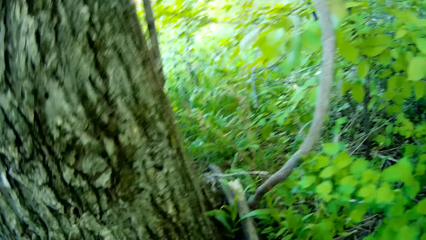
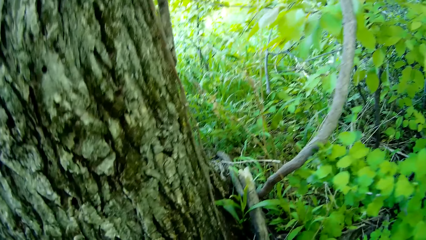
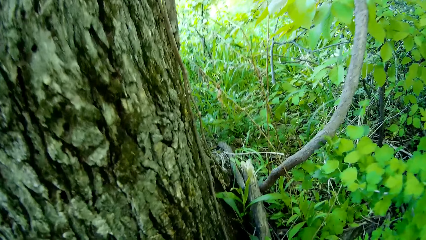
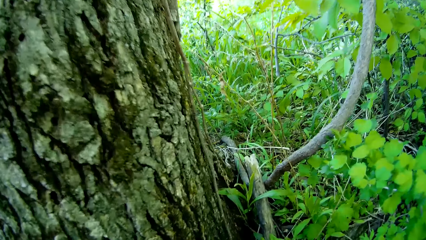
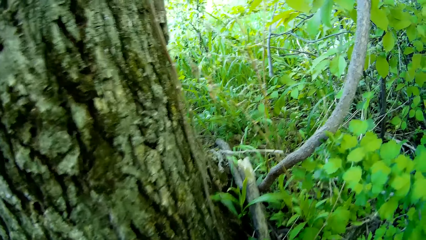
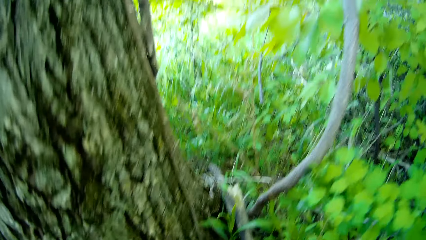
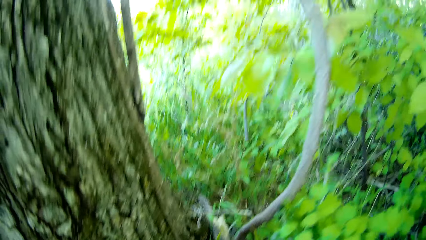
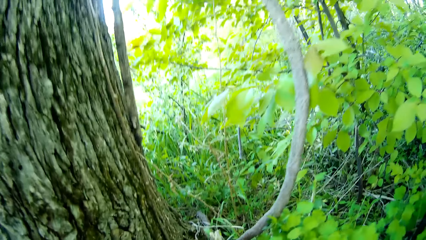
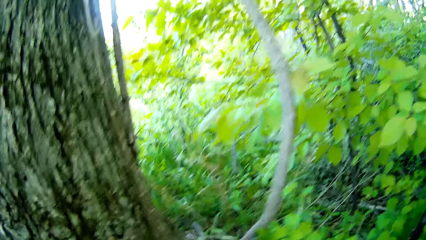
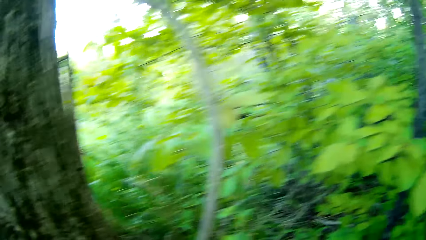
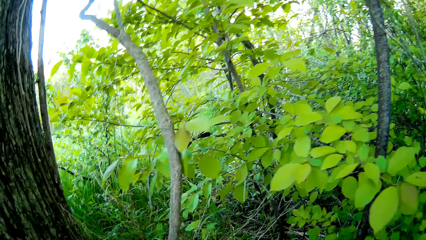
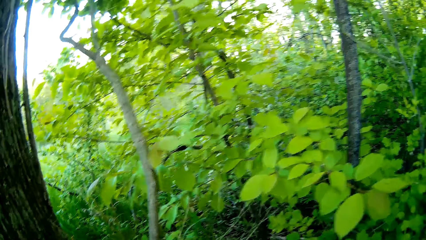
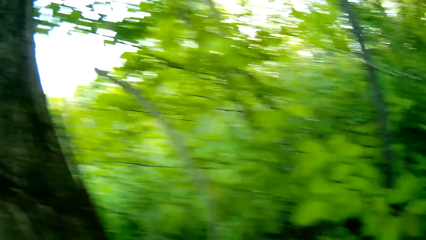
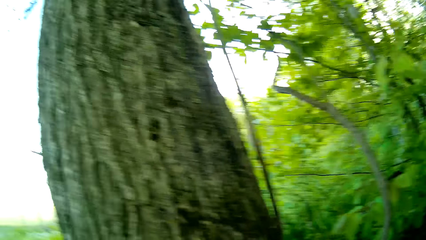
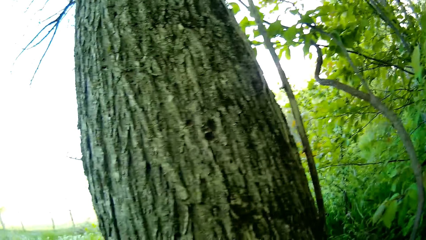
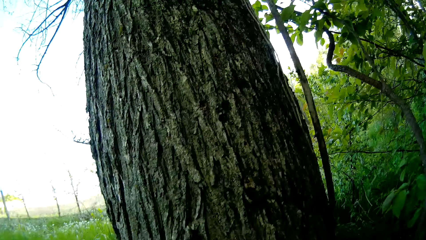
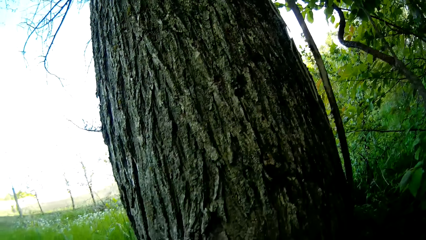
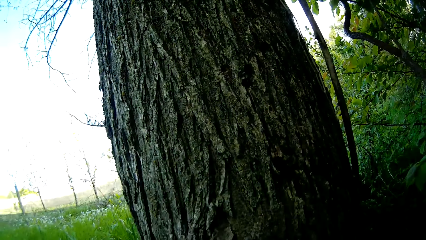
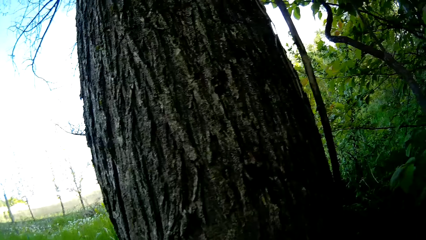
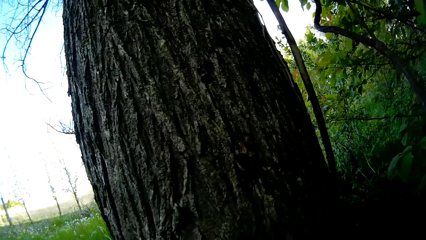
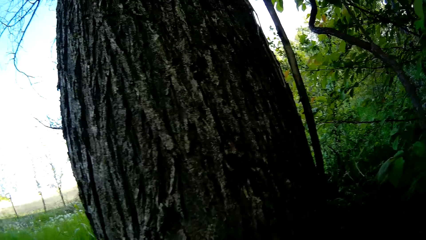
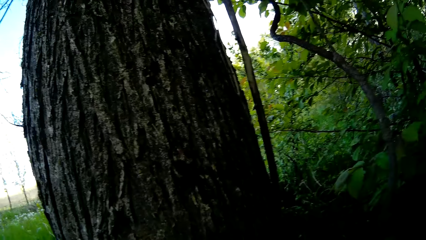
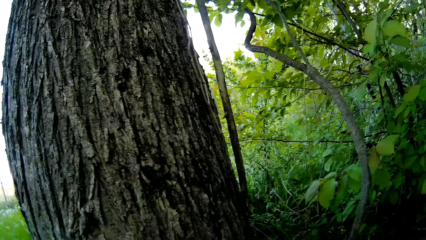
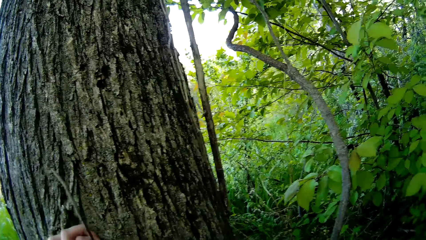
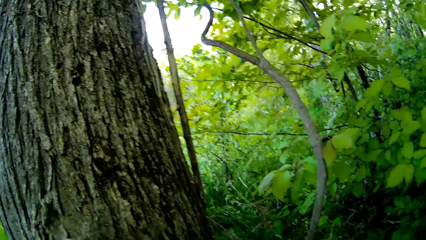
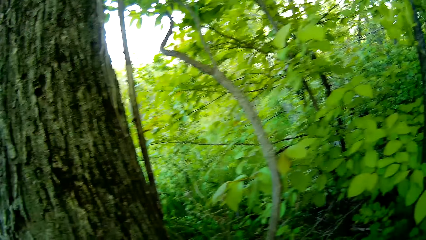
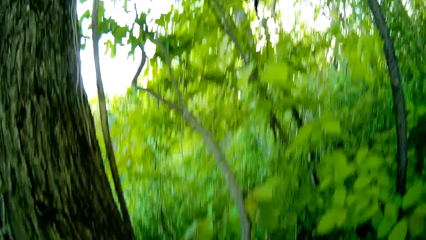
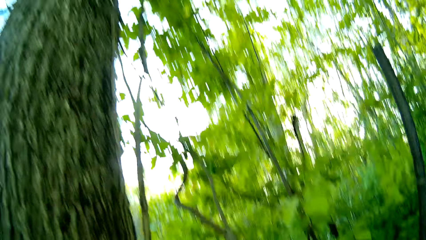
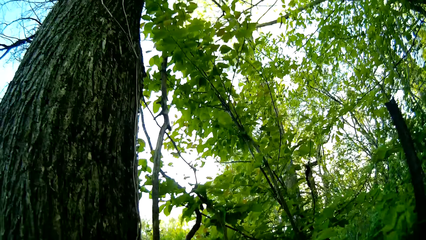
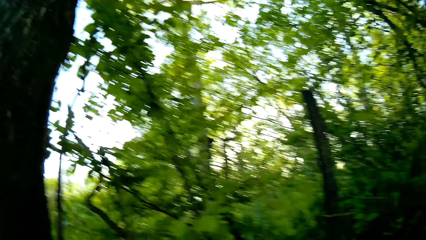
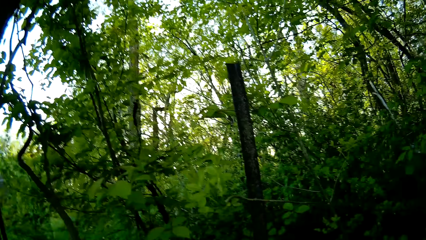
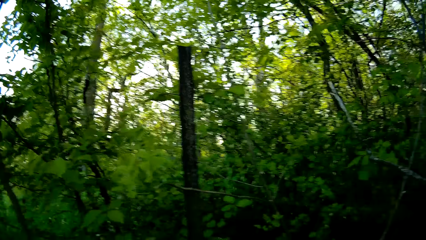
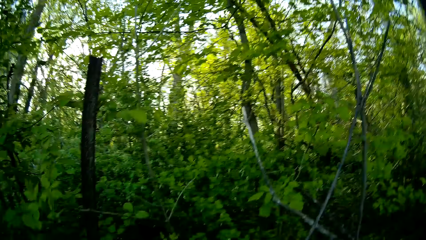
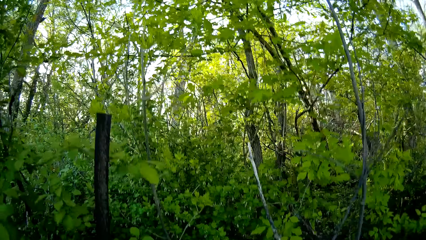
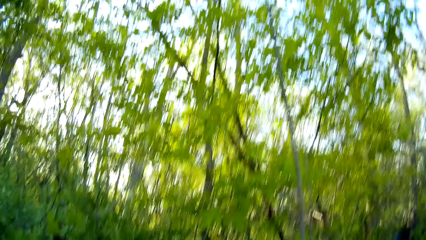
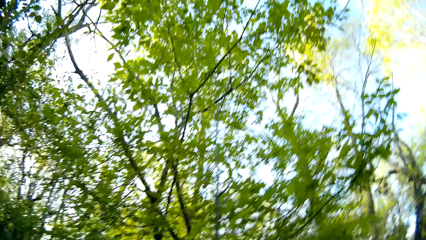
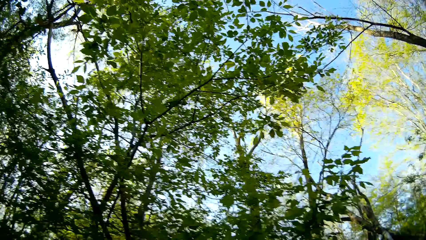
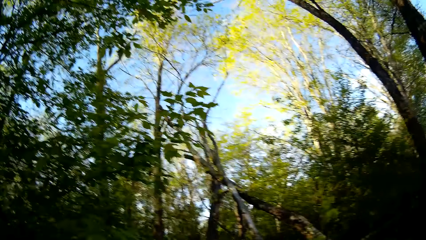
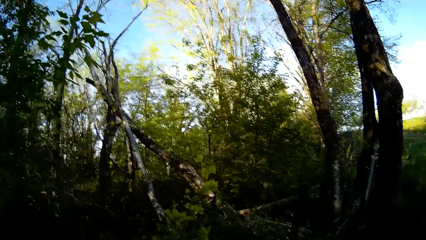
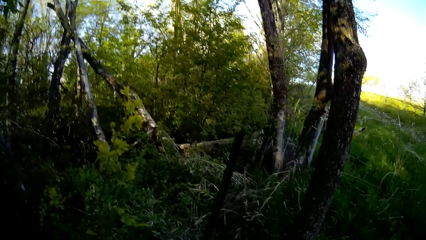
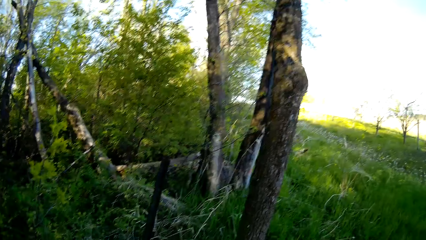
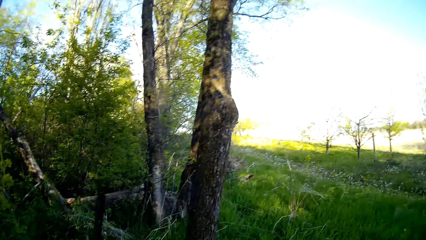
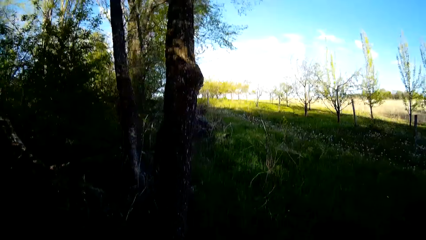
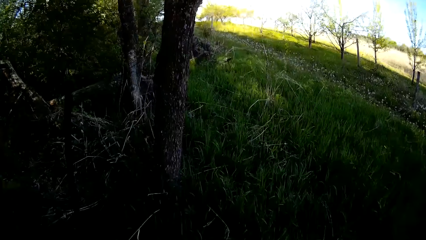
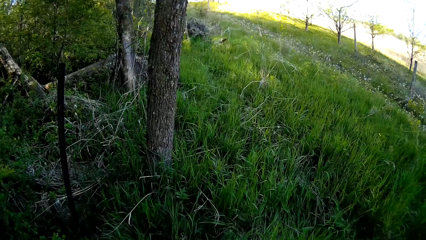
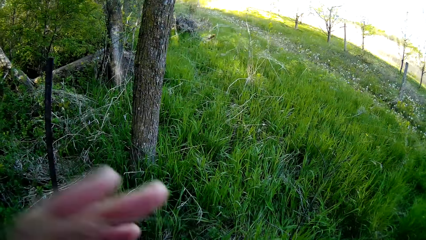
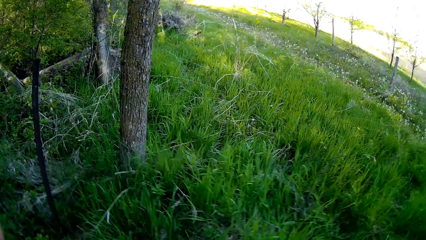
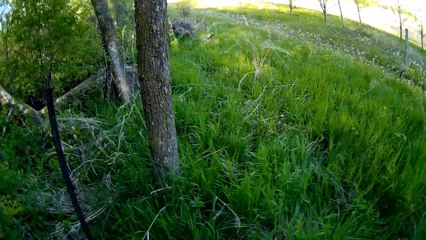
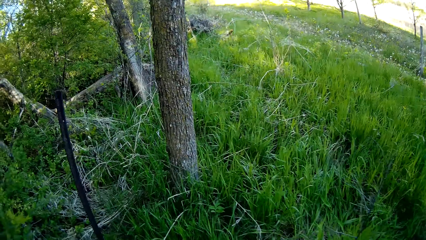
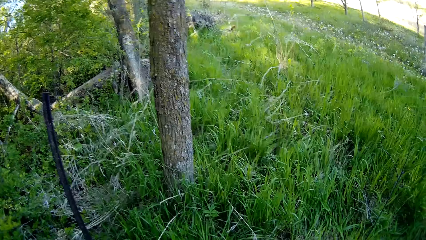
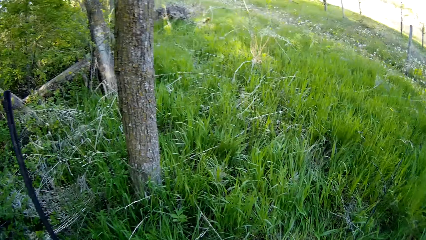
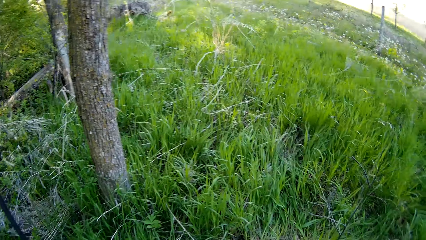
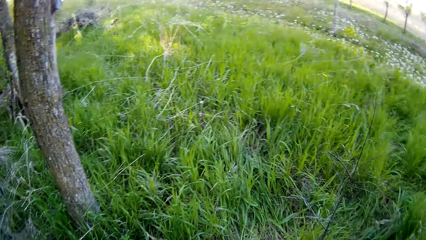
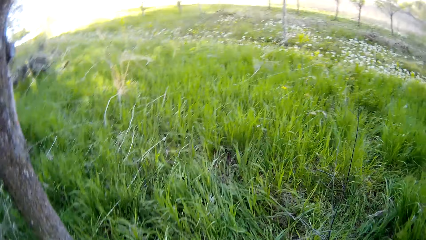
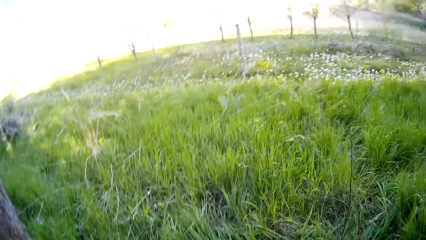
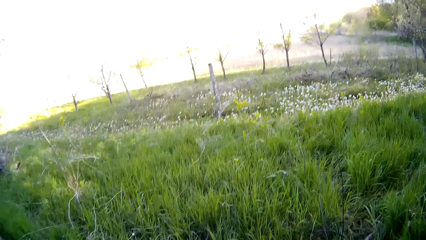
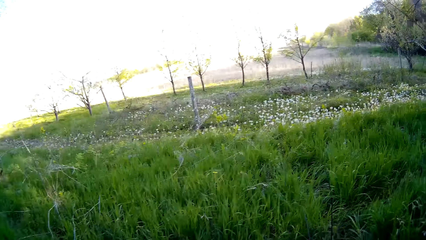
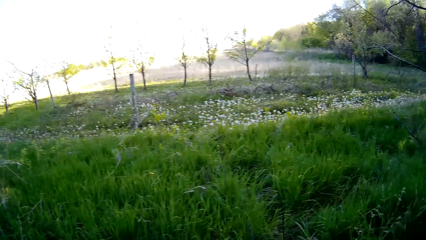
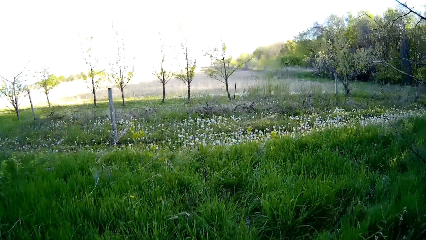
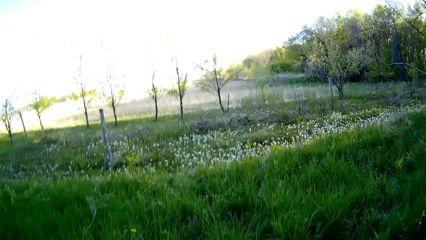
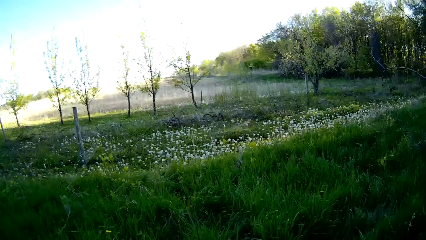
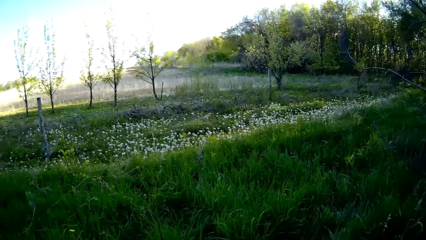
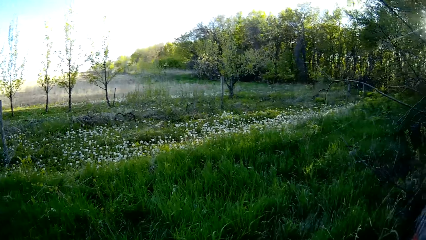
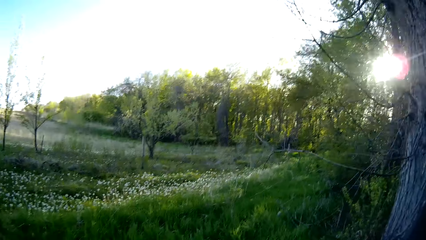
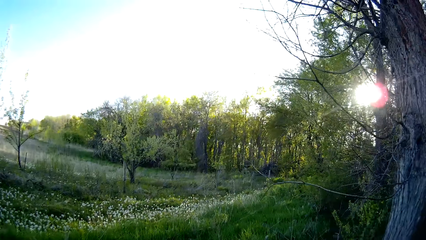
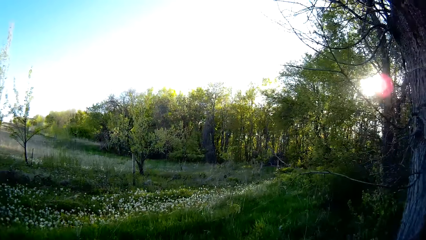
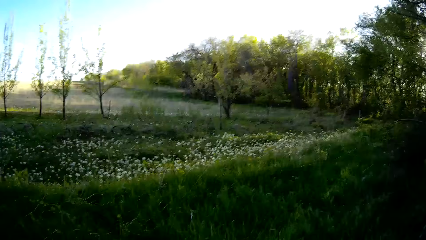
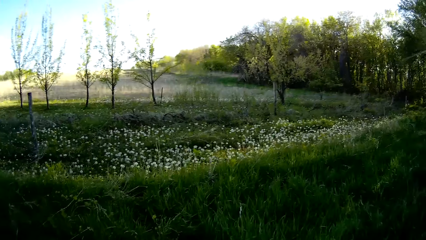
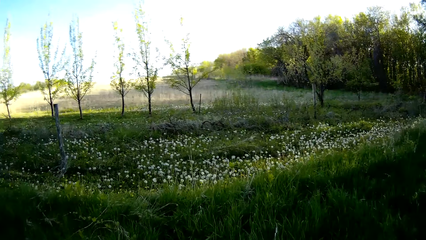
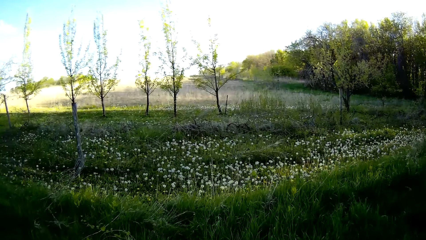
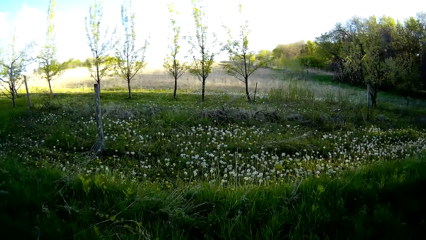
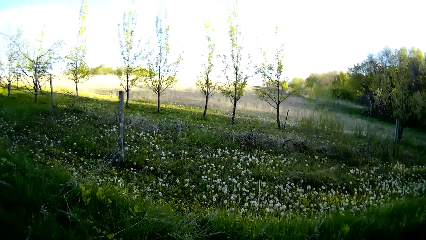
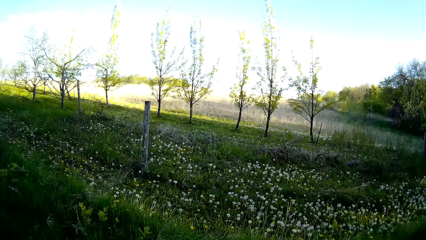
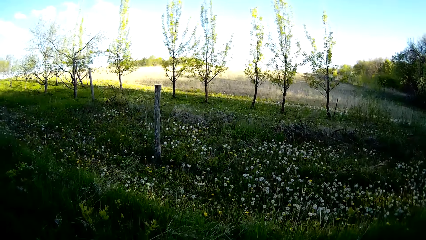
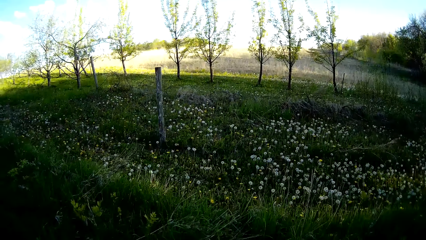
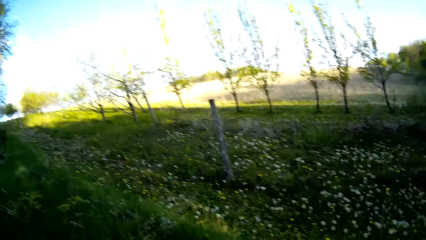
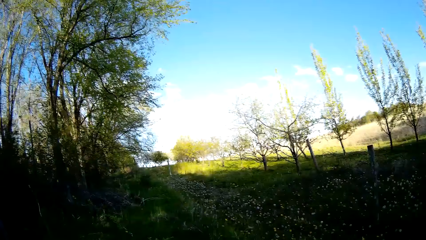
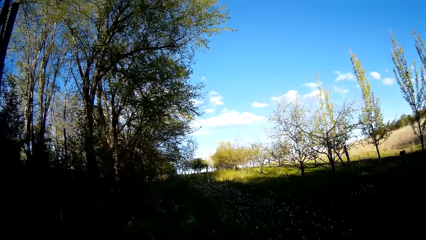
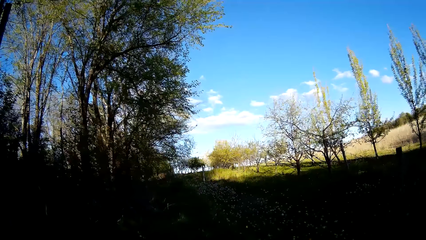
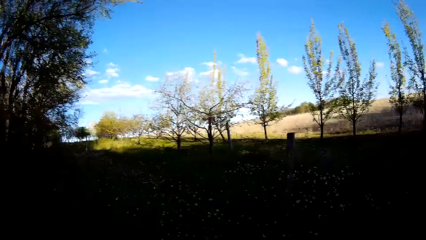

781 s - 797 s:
The camera wearer walks towards a different section of the forest.
